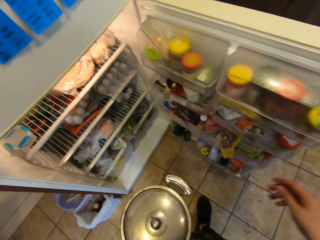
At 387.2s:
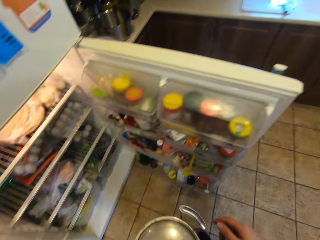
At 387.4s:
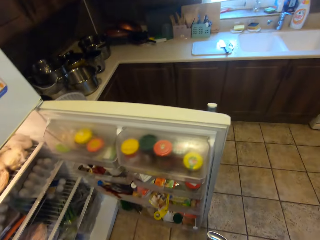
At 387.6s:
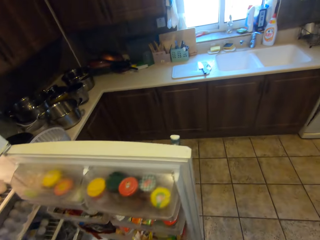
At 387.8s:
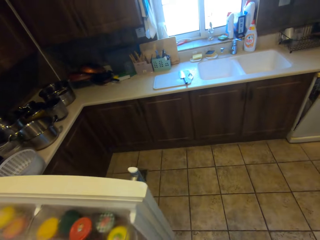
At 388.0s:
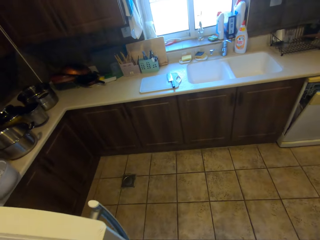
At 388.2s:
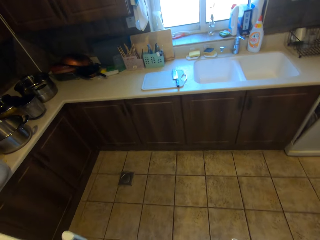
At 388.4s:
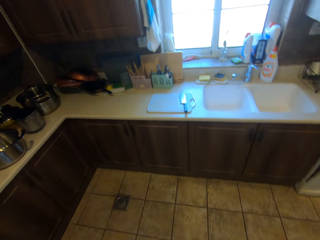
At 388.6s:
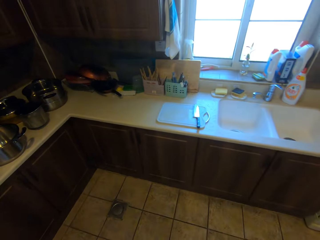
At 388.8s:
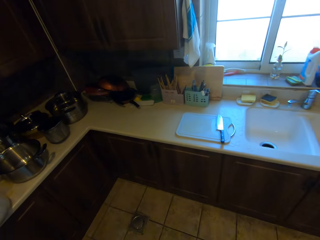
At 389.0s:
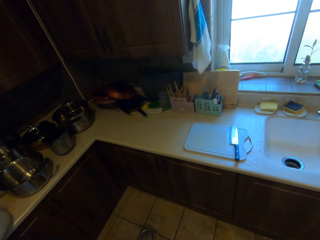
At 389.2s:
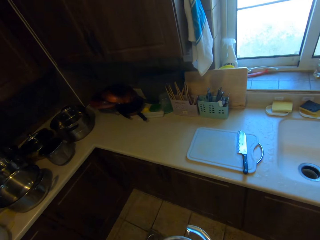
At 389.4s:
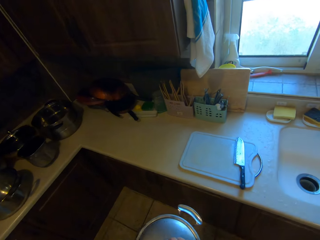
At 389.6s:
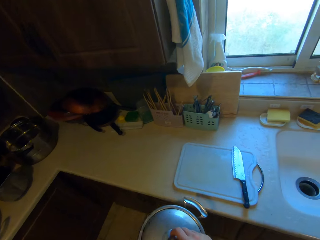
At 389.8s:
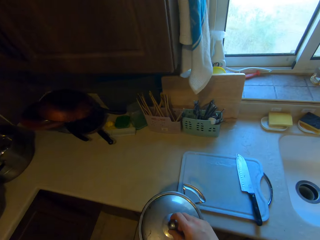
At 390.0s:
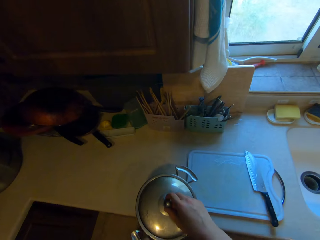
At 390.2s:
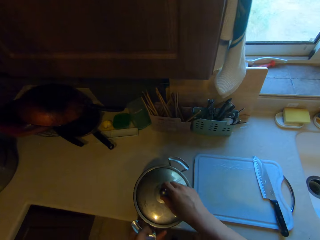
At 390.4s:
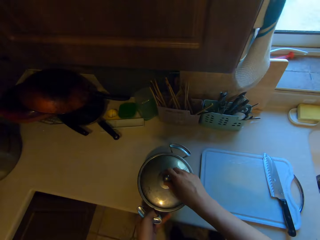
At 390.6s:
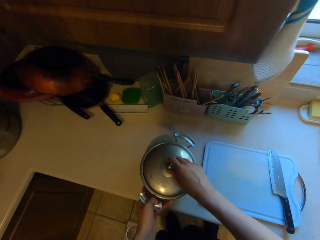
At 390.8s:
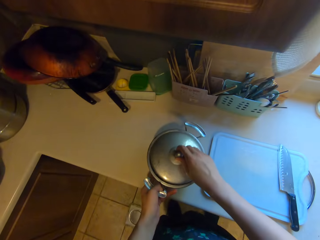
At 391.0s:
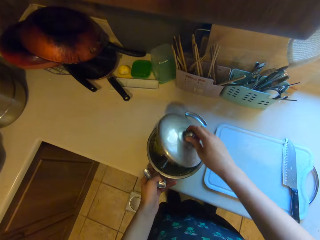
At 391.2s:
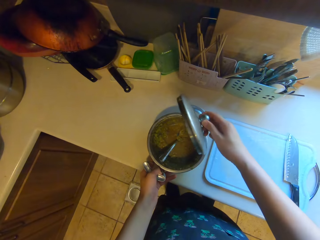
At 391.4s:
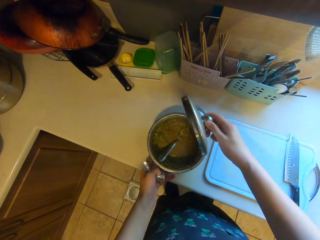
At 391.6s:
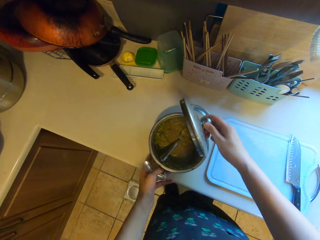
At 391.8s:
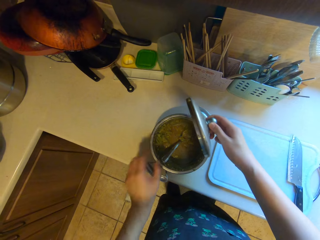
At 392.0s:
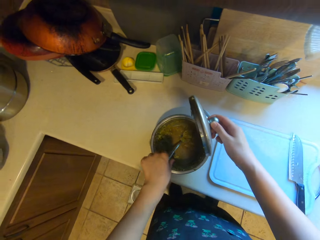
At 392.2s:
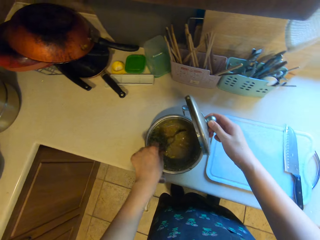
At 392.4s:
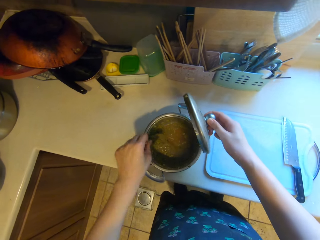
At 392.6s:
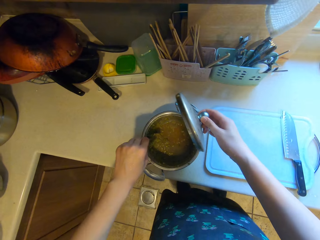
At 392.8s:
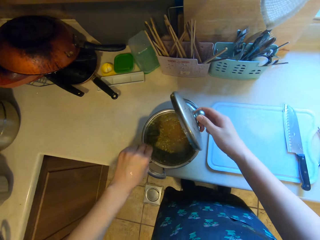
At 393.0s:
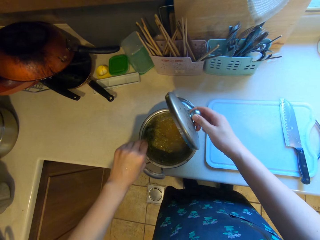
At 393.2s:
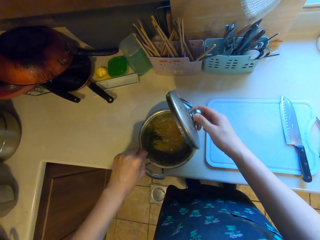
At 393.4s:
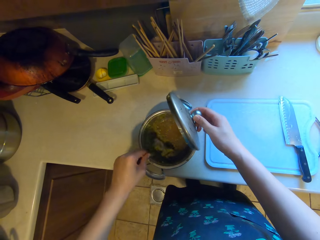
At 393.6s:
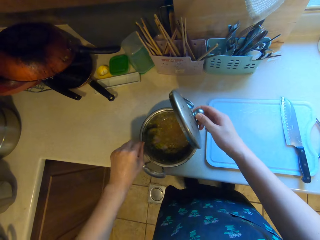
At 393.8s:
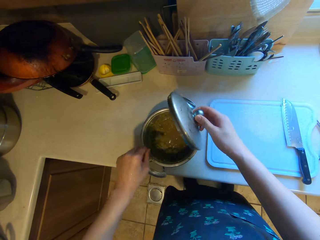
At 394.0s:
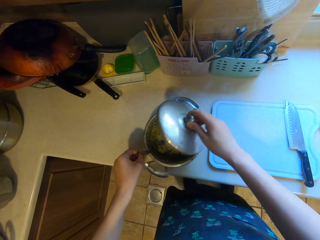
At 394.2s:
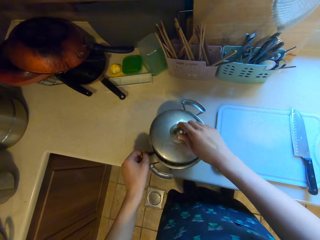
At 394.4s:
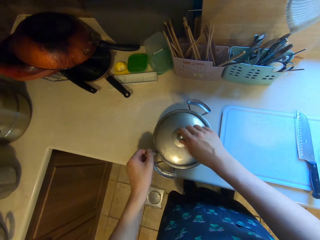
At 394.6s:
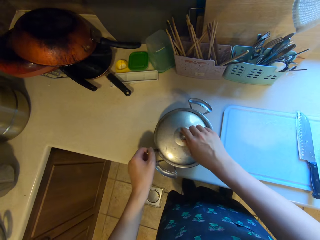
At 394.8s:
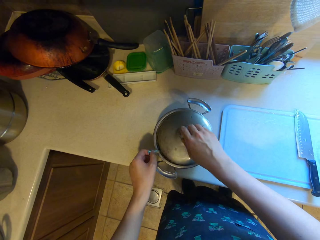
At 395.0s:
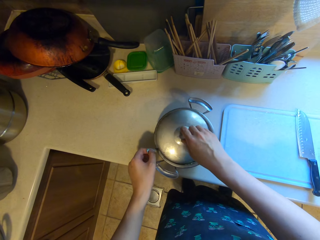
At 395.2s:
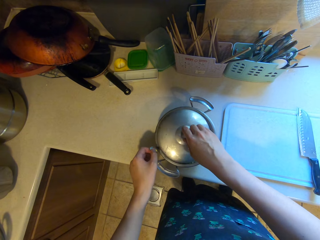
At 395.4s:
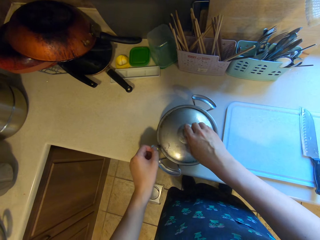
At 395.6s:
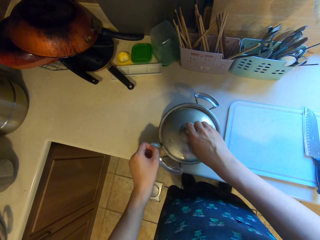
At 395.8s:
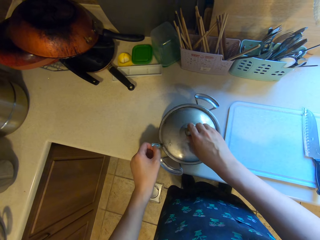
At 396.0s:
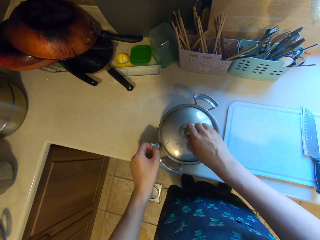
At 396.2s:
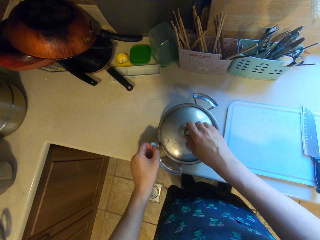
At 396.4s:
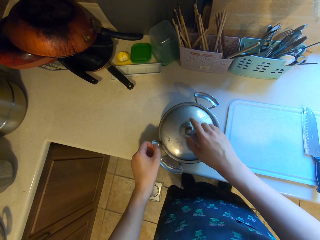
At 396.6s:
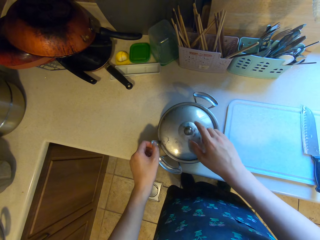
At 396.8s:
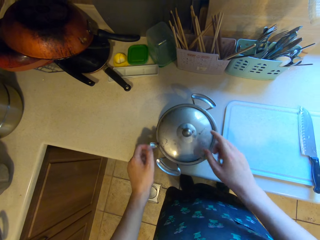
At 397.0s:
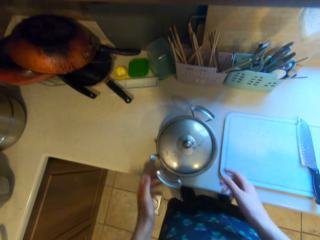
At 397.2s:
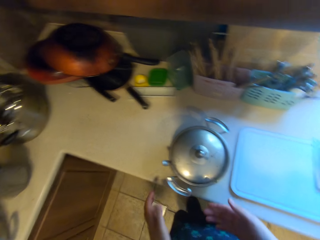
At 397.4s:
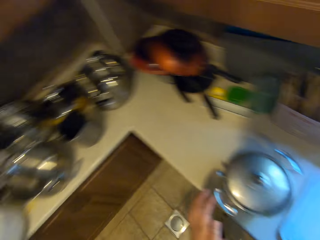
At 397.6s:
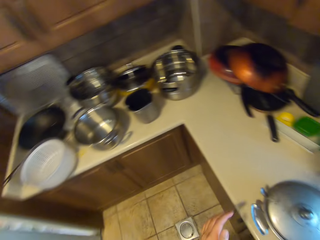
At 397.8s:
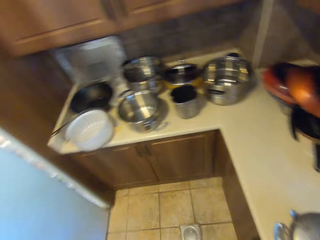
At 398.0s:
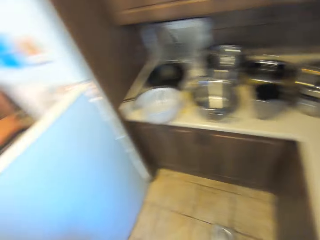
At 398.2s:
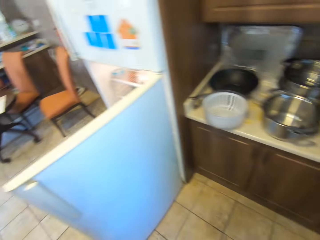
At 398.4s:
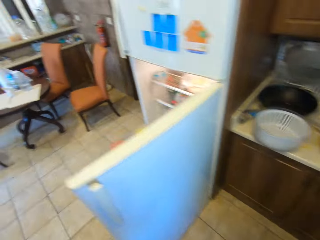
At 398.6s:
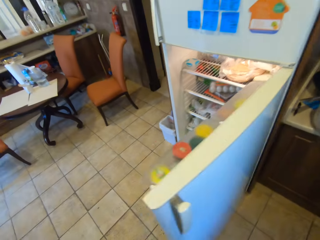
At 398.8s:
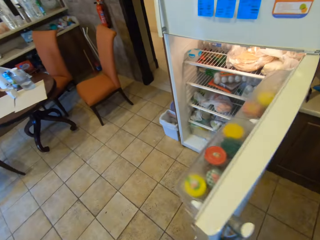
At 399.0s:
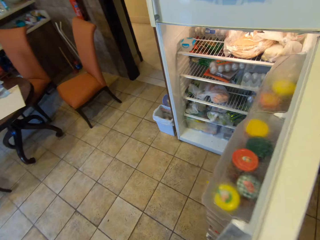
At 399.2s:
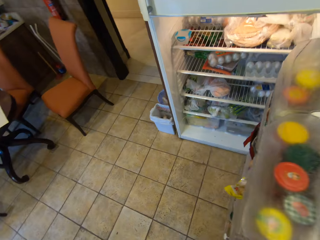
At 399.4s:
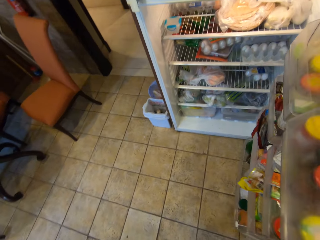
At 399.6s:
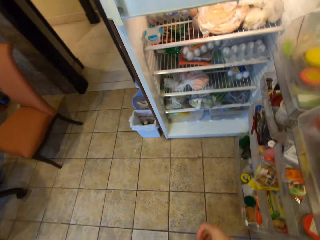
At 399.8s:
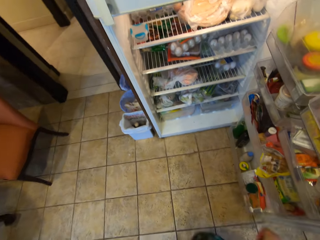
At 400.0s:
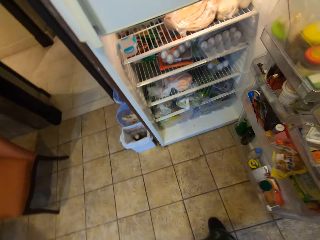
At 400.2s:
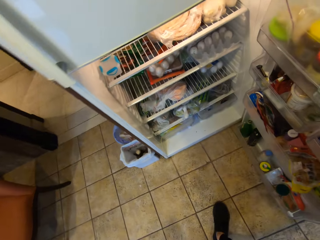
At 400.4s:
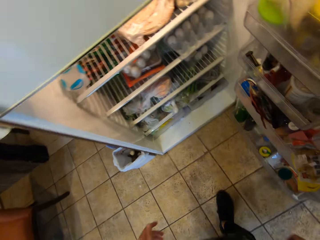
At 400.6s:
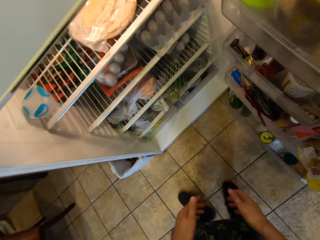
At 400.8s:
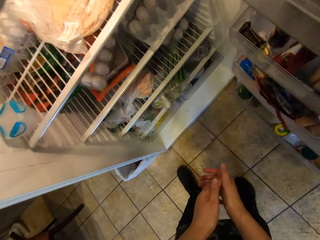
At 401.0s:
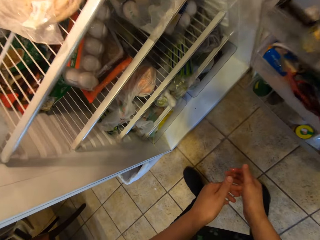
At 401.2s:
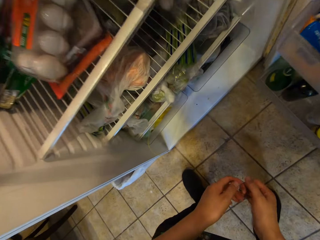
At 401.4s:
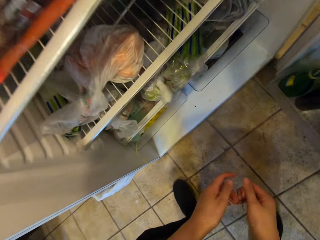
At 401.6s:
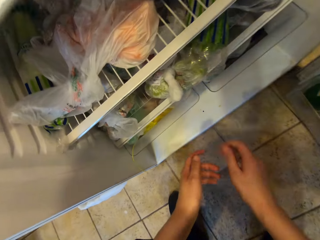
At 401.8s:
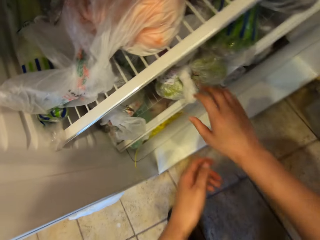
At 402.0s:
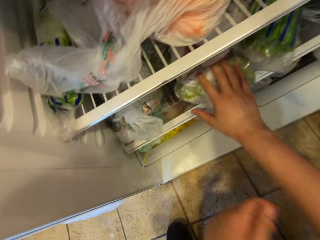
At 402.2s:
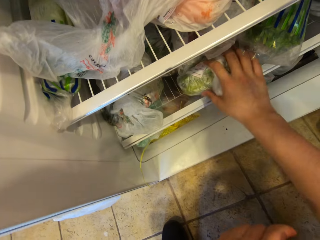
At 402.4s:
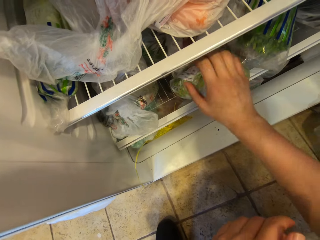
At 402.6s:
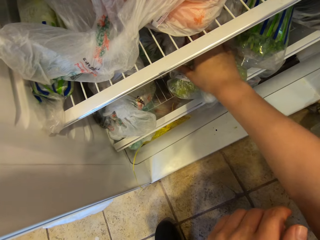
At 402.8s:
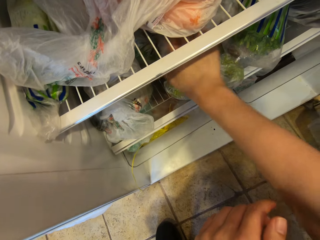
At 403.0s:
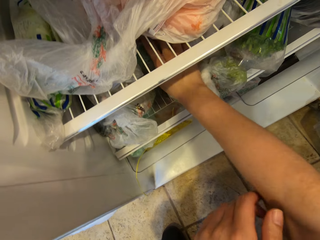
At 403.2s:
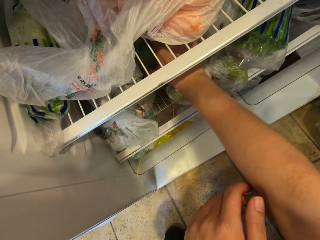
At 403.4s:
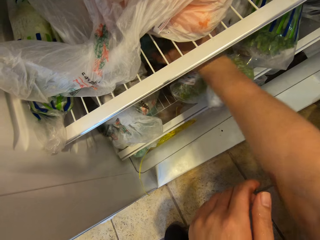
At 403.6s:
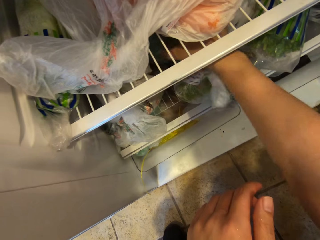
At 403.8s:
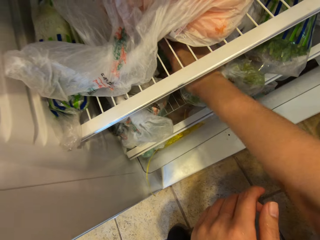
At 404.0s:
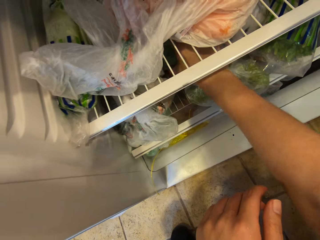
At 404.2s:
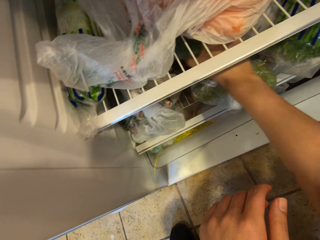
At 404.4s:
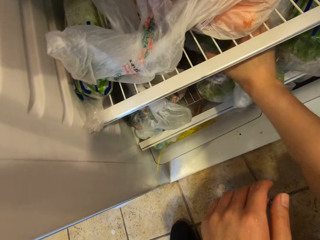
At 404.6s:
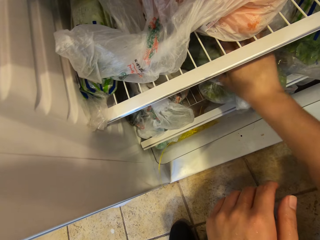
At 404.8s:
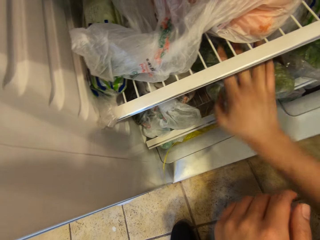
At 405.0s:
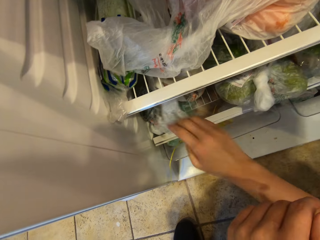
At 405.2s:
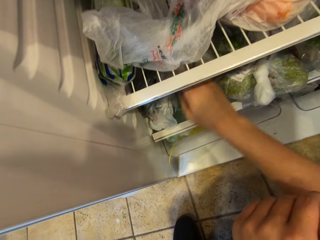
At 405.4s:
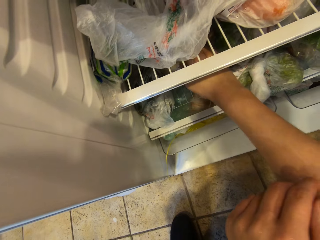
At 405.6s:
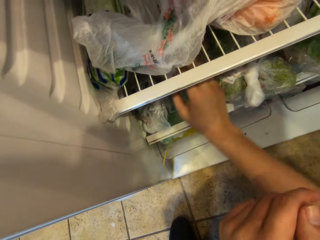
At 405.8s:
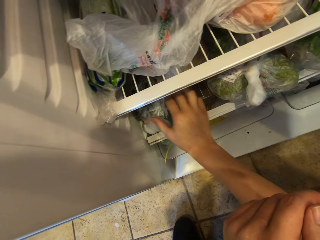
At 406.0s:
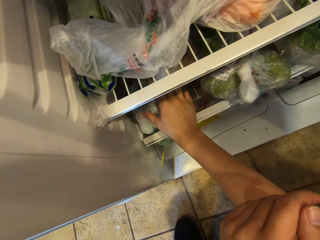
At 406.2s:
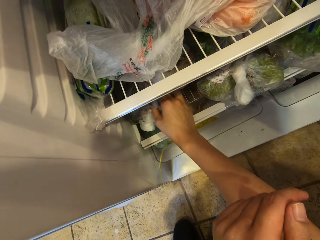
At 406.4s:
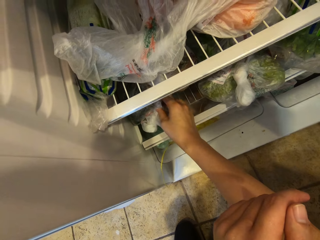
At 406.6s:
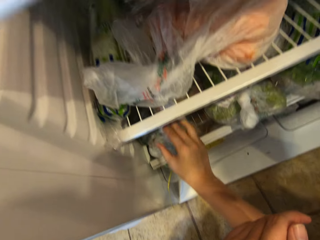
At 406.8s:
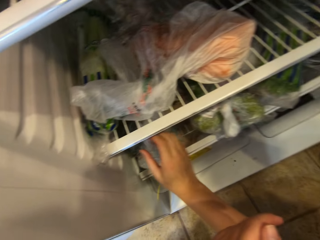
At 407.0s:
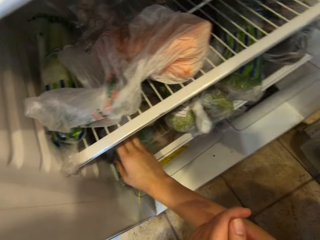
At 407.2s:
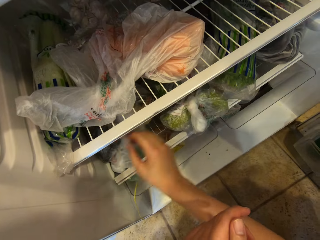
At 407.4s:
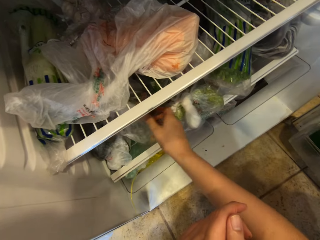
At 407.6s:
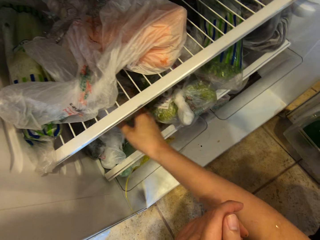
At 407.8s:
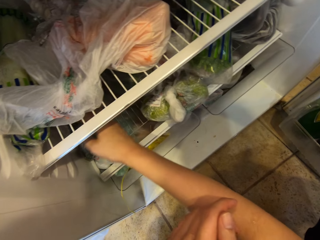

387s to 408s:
The camera wearer places the stainless bowl in her left hand on the counter top. She opens the lid of the stainless bowl with her right hand. She picks a spoon in the stainless bowl with her left hand. She stirs the content of the stainless bowl with the spoon in her left hand. She returns the lid of the stainless bowl. She walks towards the fridge. She rummages through the fridge with her right hand.
